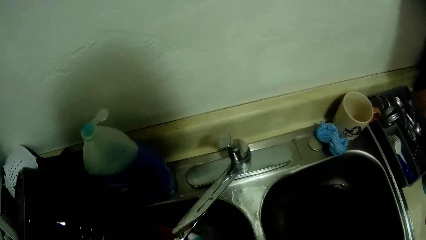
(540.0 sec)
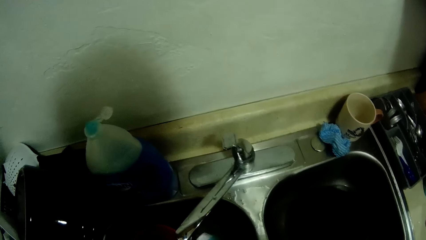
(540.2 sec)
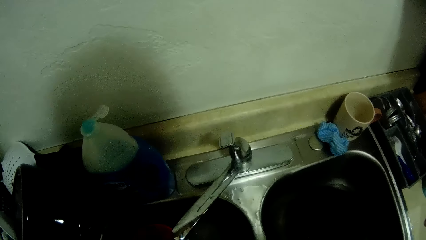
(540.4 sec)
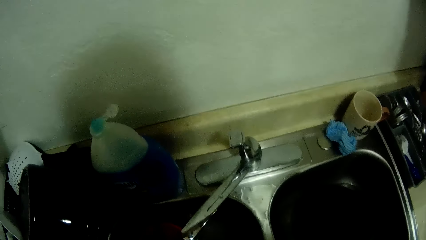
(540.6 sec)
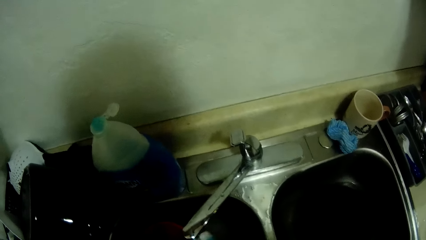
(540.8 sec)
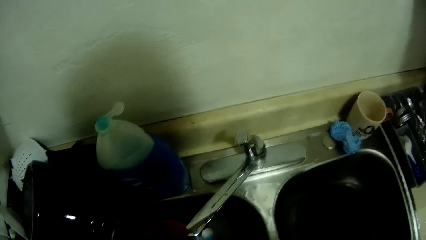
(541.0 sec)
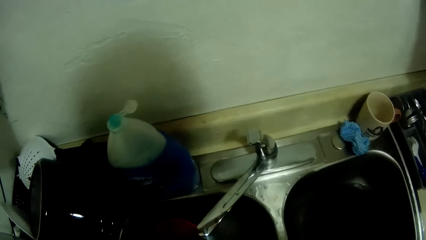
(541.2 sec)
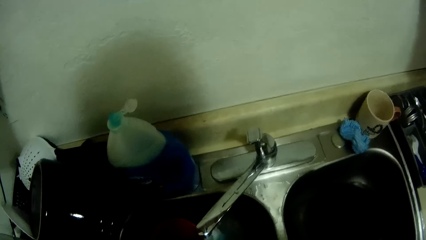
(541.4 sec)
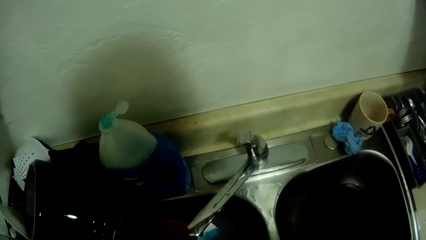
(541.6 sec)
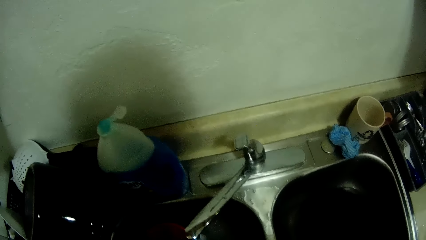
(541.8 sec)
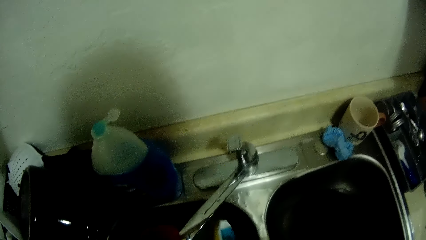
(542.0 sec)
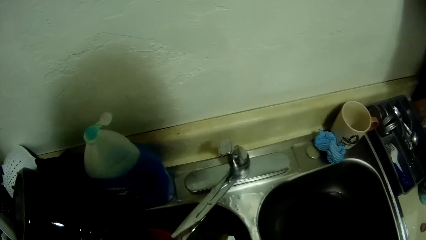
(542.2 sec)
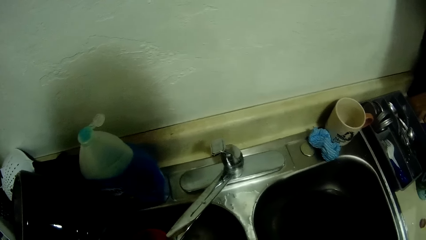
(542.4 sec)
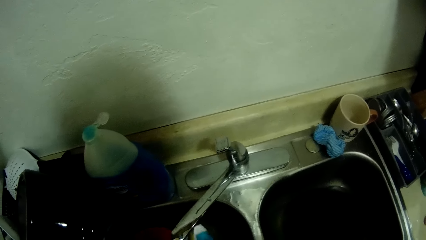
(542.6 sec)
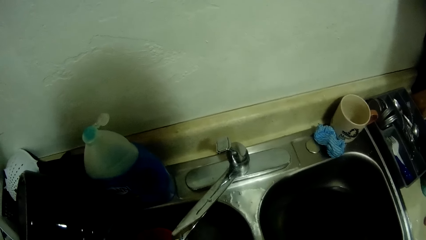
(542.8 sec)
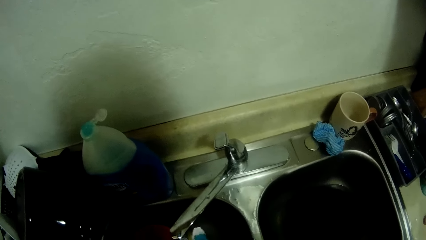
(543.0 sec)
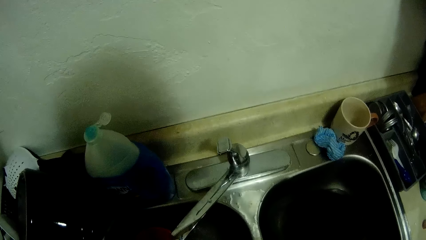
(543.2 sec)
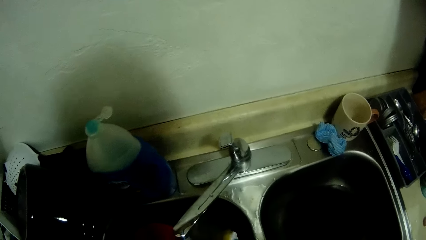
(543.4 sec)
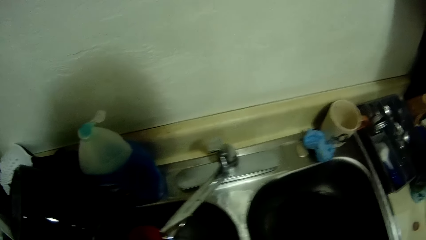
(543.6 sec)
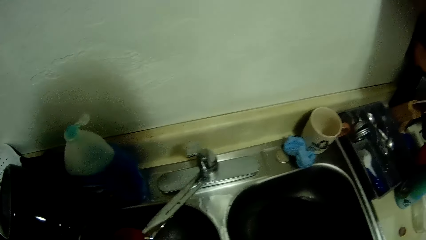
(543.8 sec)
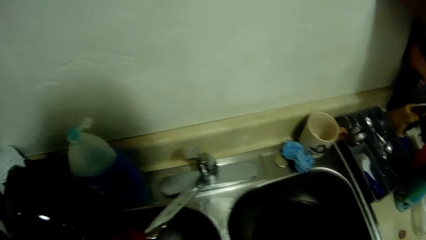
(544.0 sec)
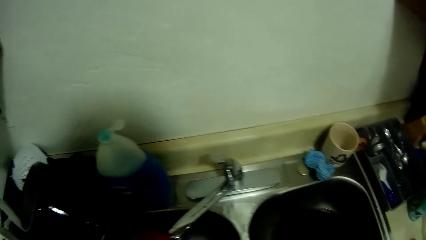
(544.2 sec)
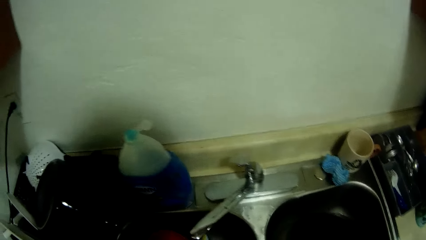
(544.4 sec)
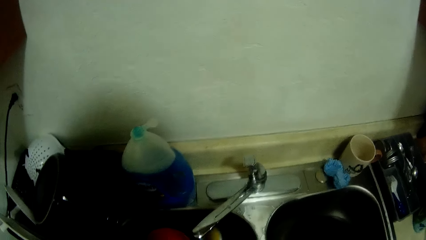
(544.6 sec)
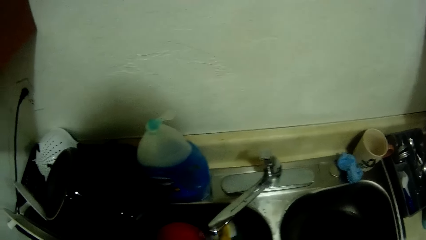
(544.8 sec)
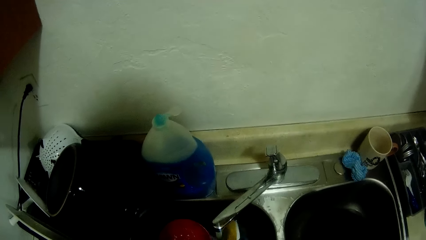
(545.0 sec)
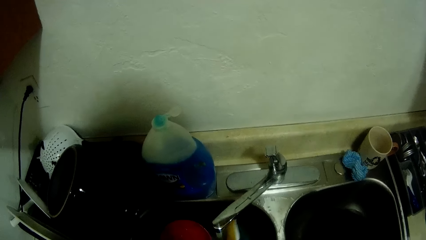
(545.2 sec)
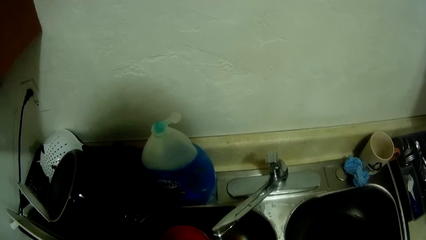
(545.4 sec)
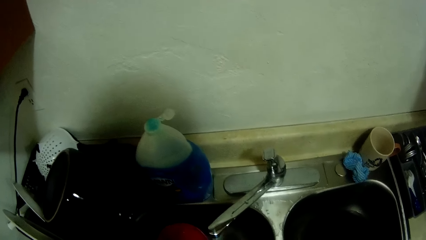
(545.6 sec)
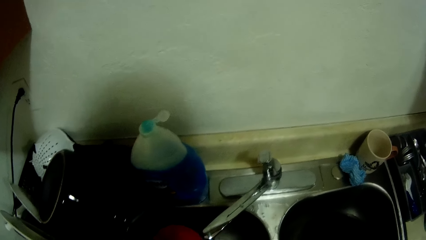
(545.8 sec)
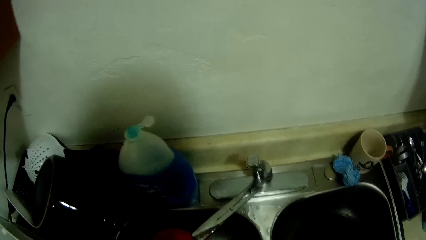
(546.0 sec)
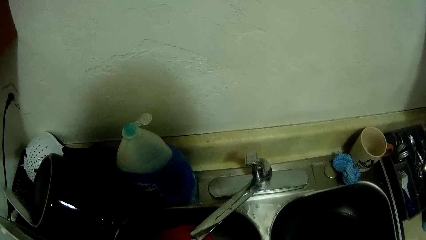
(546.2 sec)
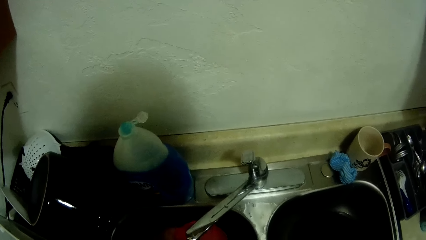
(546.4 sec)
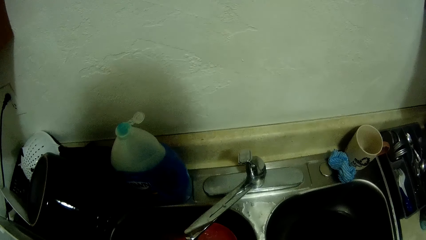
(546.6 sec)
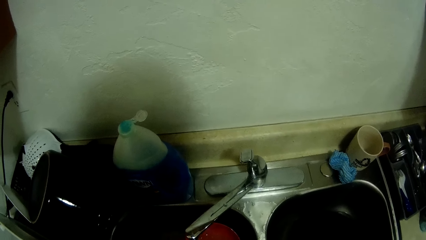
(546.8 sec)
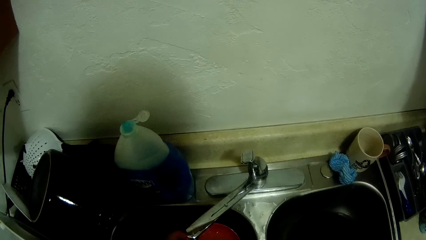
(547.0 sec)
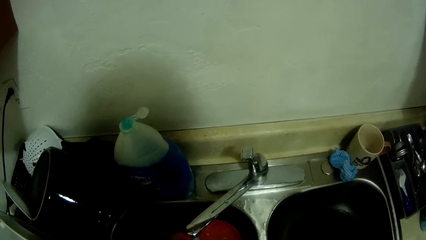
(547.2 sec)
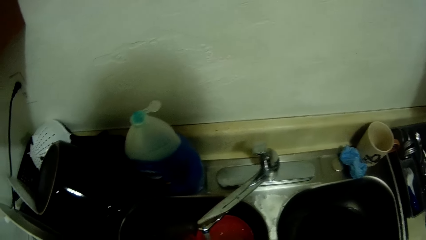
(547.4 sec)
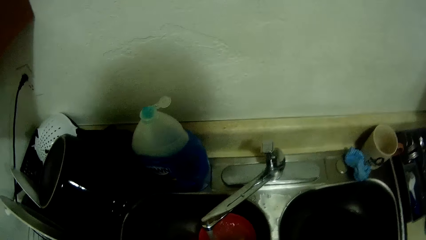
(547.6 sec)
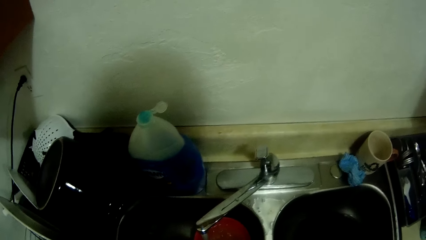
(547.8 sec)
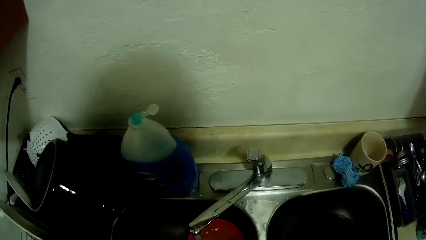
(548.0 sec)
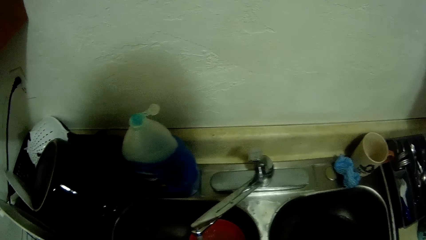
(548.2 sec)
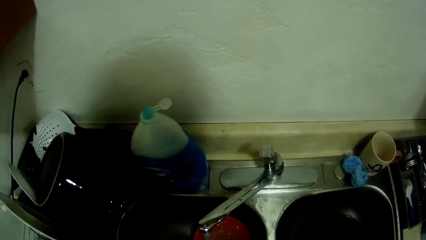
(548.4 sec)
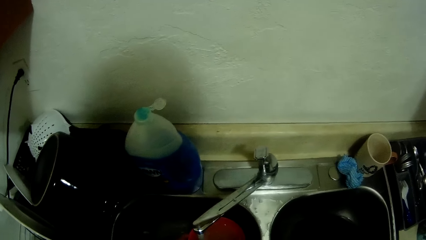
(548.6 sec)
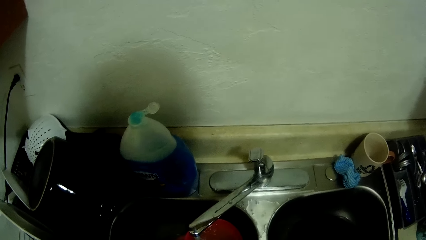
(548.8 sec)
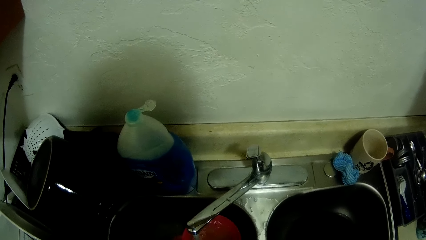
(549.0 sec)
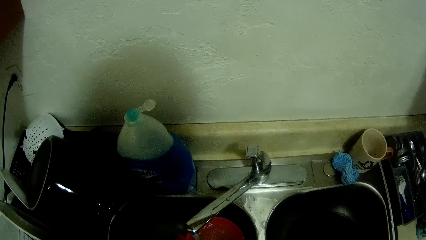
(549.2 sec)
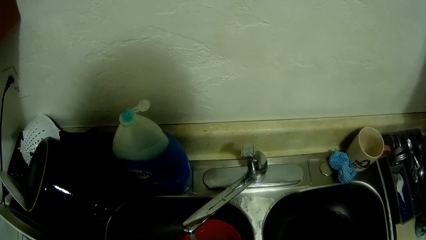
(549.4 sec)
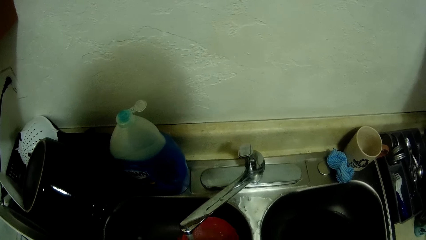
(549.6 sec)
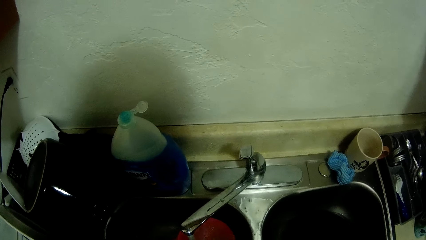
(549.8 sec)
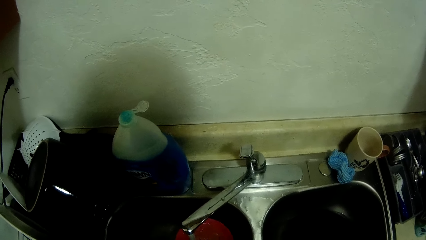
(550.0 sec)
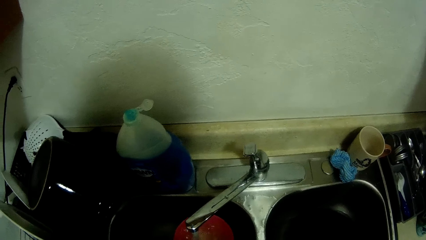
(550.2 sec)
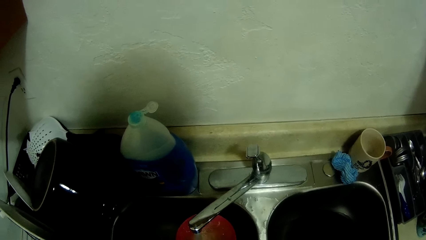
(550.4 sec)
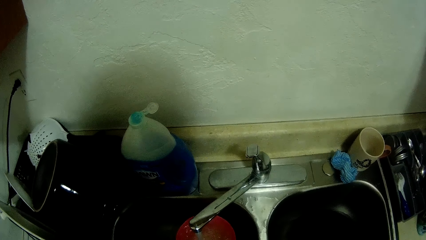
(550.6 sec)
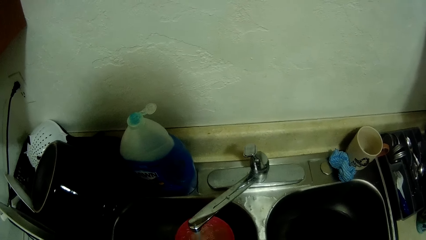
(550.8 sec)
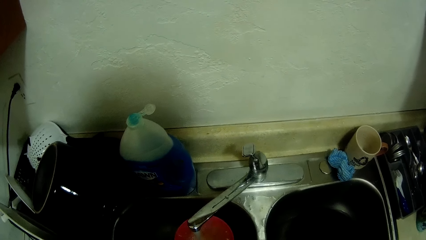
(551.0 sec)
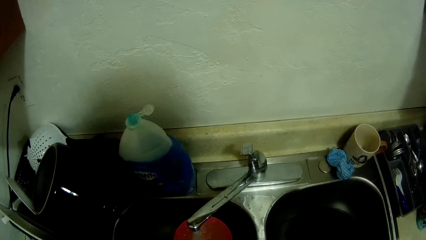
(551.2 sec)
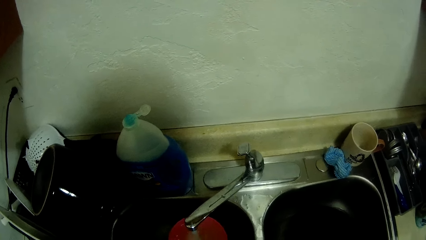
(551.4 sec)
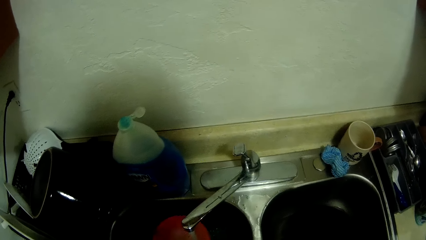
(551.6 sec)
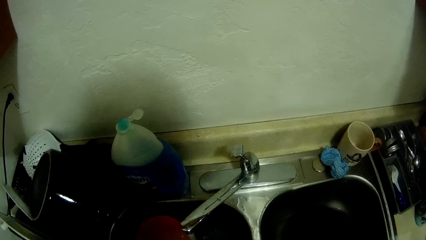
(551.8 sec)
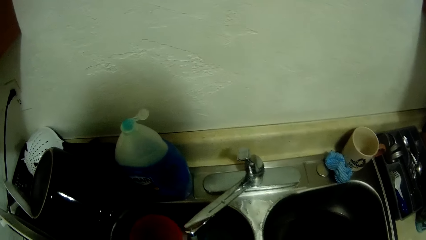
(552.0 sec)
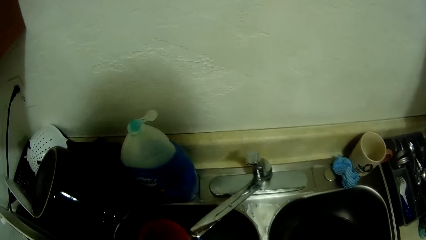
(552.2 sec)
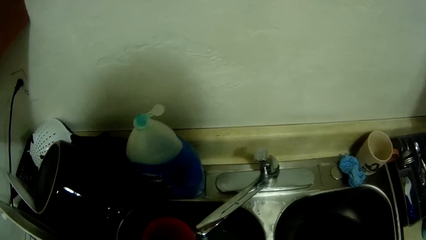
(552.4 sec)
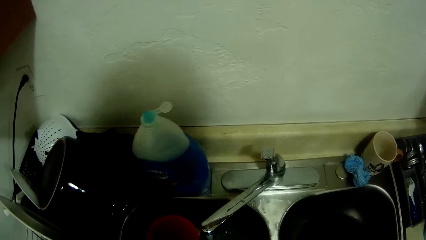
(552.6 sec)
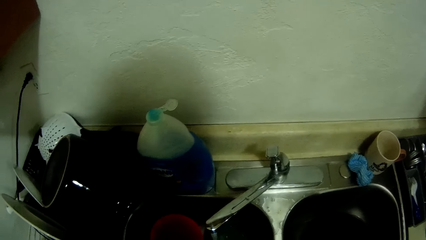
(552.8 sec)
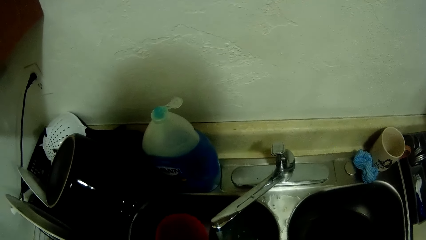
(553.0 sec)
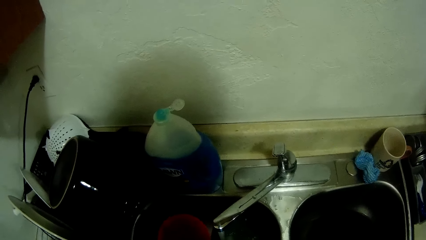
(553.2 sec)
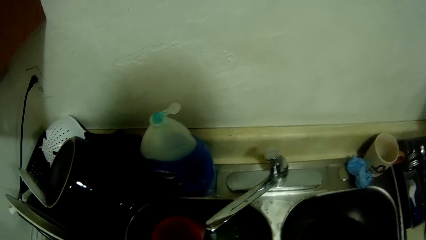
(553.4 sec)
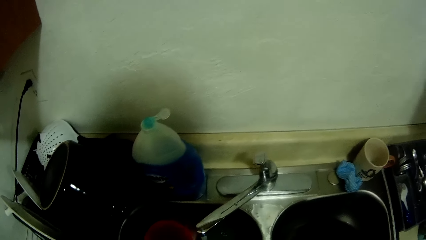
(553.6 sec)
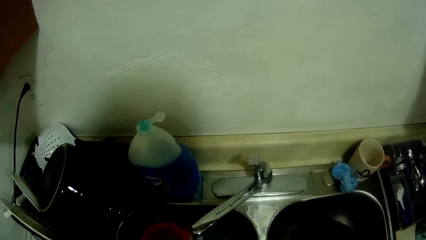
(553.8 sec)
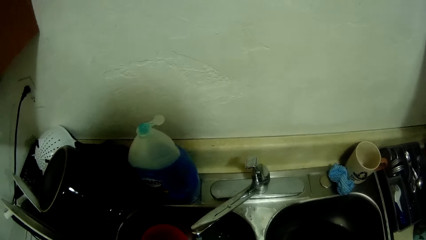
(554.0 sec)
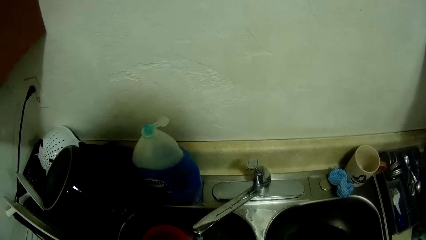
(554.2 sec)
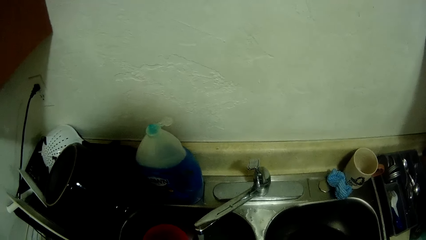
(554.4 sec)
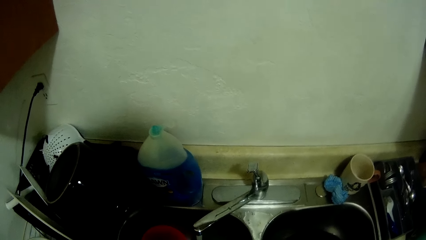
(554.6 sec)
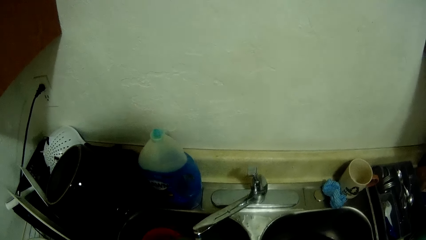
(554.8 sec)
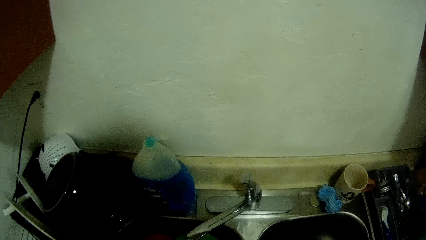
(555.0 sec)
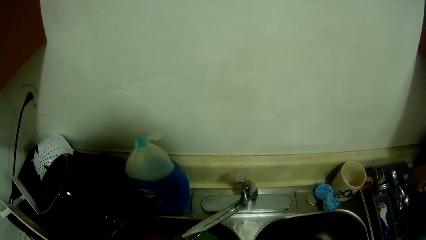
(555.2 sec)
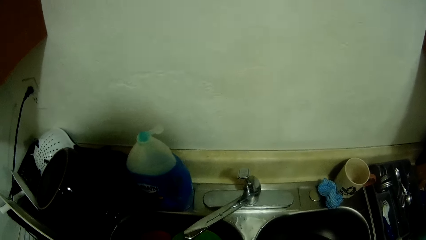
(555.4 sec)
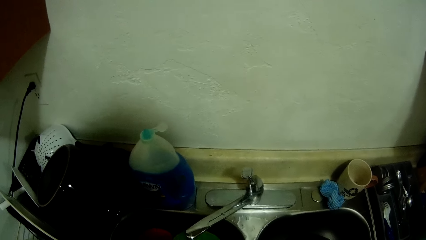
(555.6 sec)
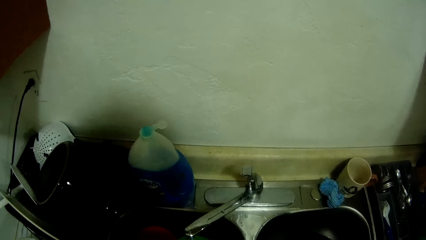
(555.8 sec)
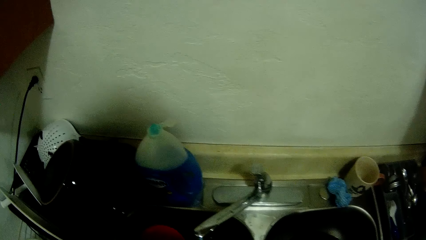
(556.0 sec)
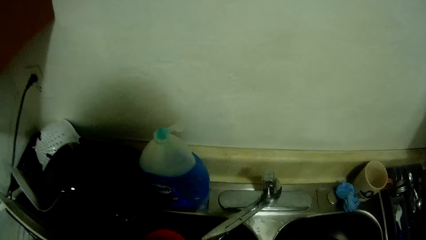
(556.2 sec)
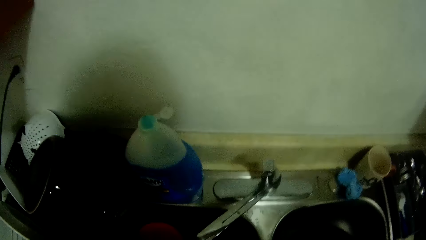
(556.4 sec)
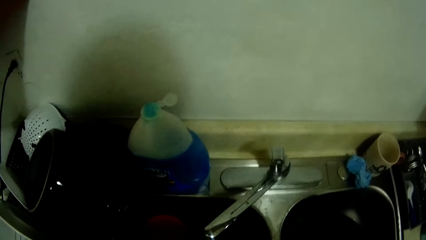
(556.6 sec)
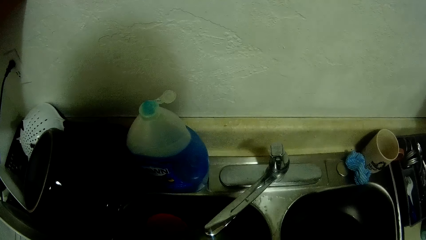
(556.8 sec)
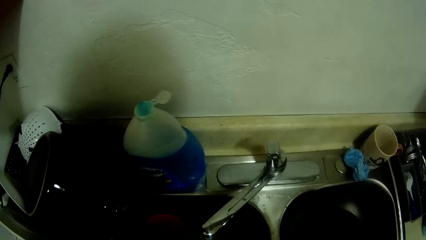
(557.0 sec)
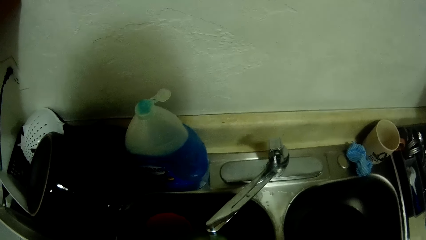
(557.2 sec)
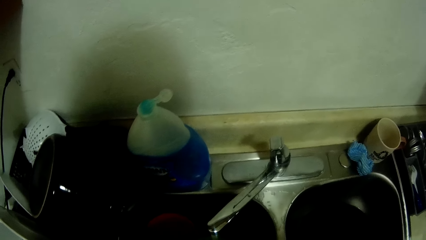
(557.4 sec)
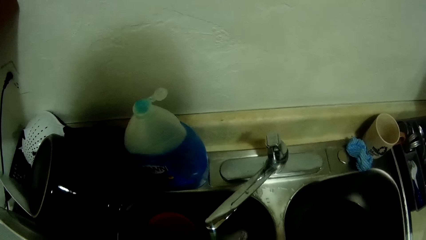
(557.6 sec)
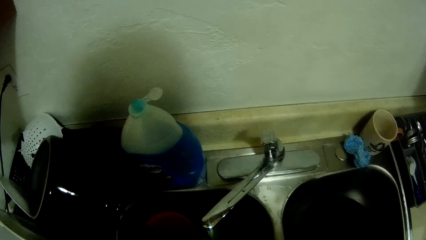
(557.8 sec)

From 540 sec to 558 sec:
The camera wearer washes the sink. They drop the other plate in the sink. They pick up another plate from the sink.
